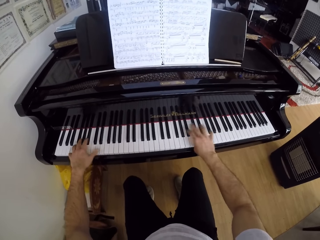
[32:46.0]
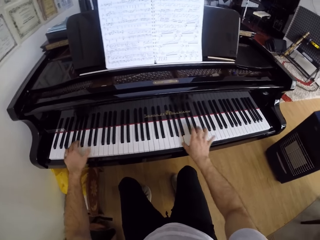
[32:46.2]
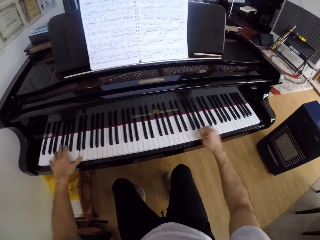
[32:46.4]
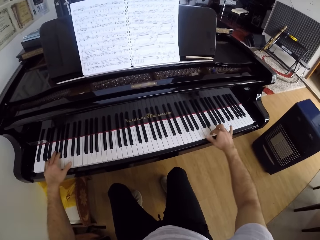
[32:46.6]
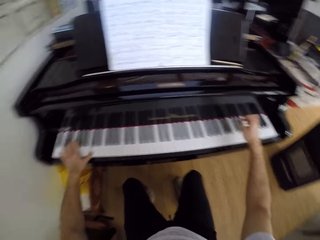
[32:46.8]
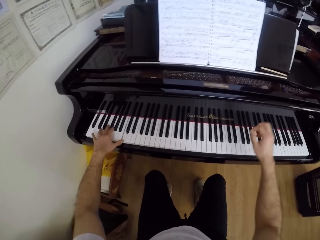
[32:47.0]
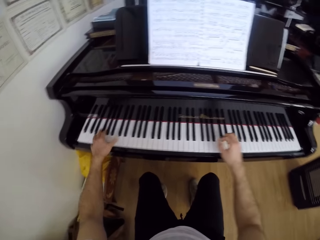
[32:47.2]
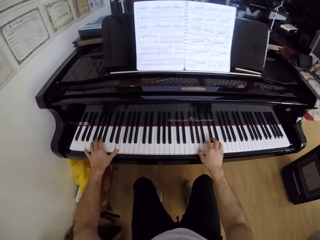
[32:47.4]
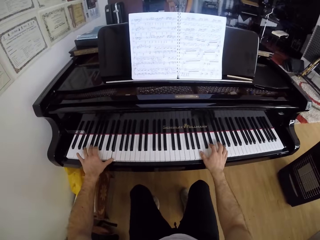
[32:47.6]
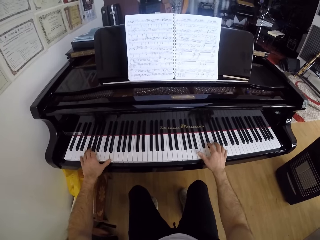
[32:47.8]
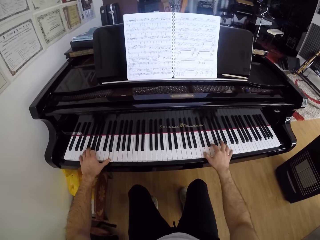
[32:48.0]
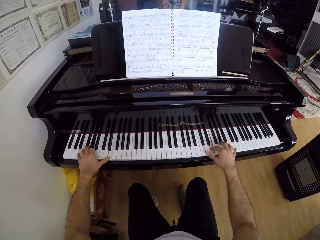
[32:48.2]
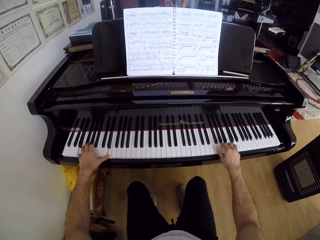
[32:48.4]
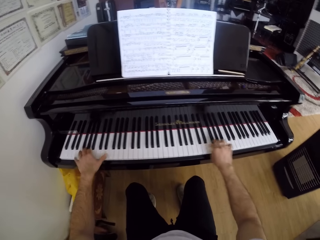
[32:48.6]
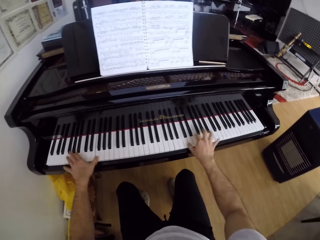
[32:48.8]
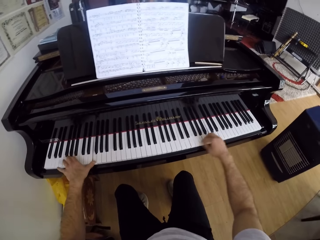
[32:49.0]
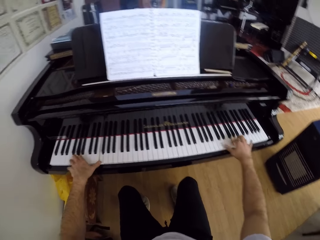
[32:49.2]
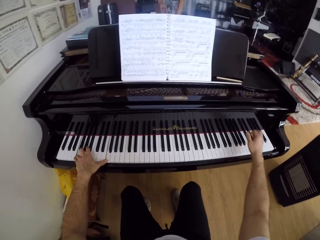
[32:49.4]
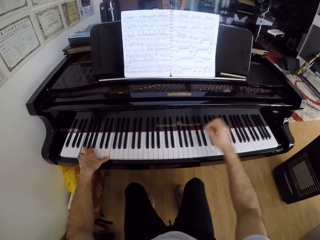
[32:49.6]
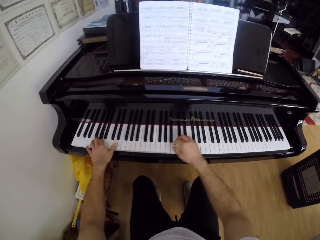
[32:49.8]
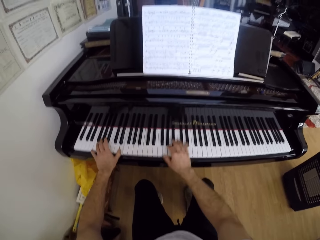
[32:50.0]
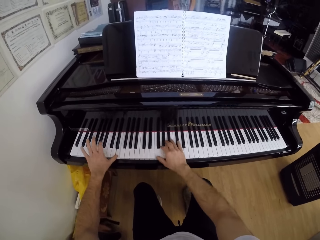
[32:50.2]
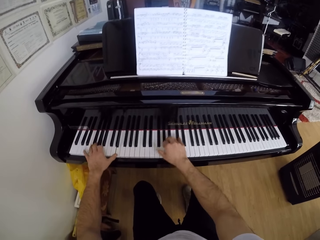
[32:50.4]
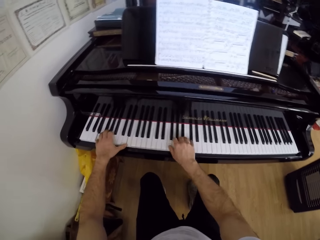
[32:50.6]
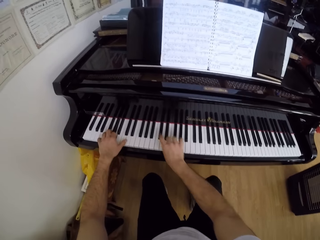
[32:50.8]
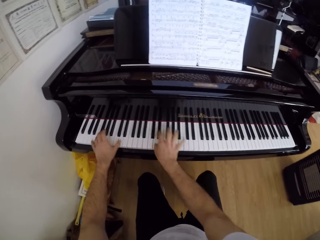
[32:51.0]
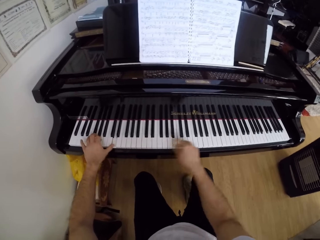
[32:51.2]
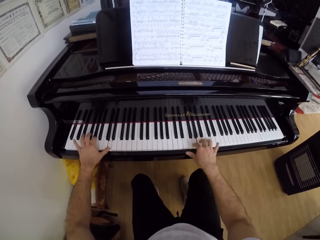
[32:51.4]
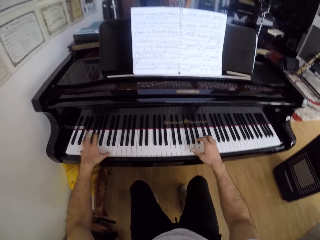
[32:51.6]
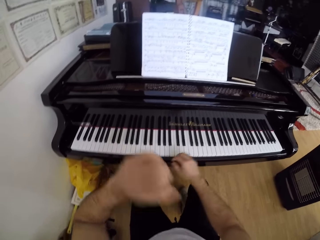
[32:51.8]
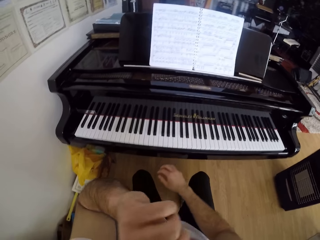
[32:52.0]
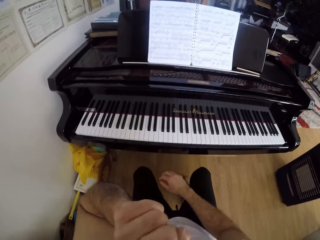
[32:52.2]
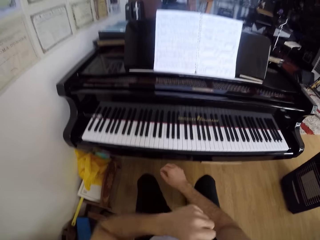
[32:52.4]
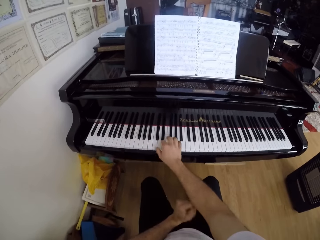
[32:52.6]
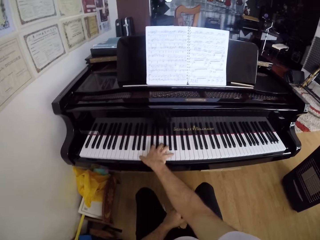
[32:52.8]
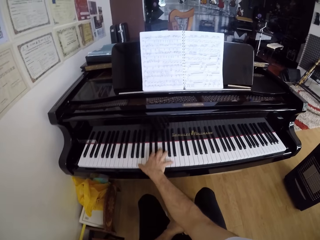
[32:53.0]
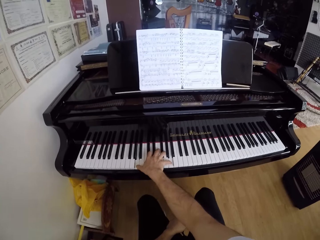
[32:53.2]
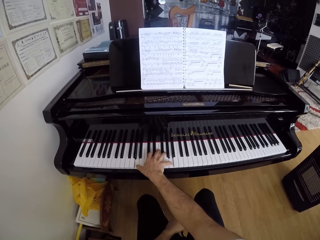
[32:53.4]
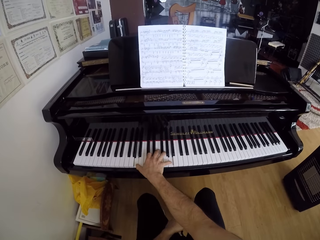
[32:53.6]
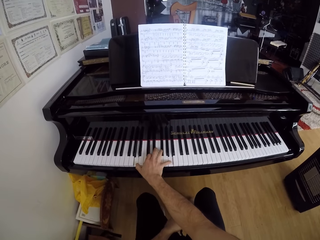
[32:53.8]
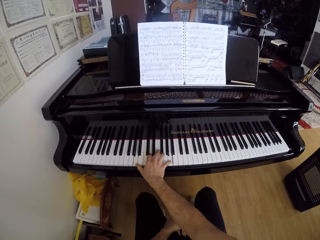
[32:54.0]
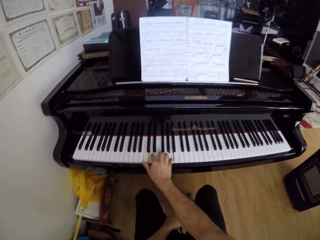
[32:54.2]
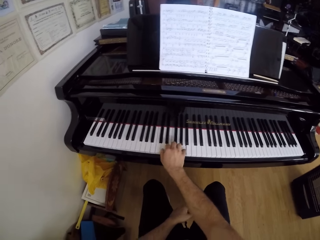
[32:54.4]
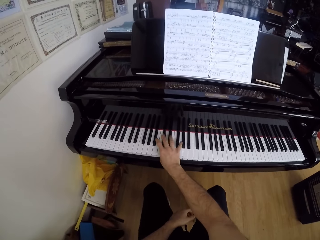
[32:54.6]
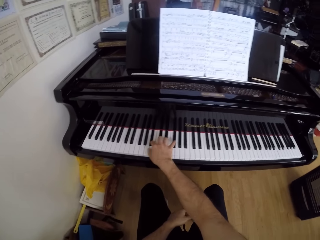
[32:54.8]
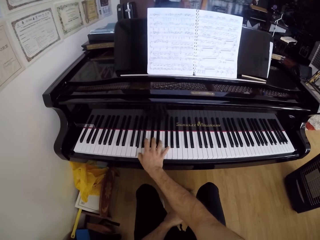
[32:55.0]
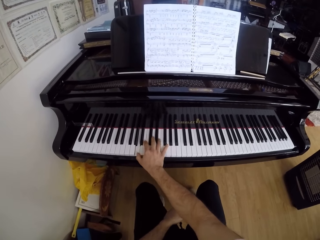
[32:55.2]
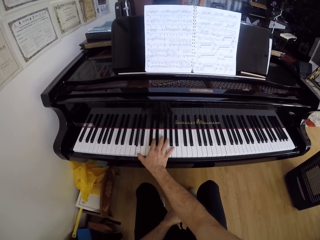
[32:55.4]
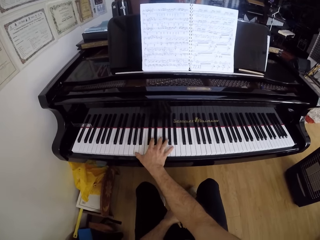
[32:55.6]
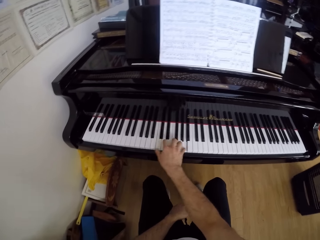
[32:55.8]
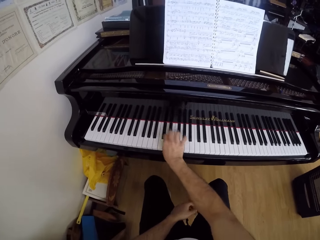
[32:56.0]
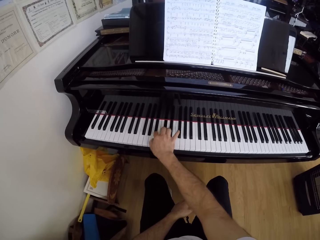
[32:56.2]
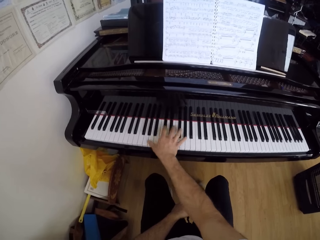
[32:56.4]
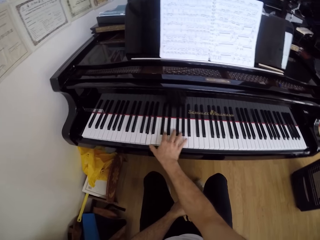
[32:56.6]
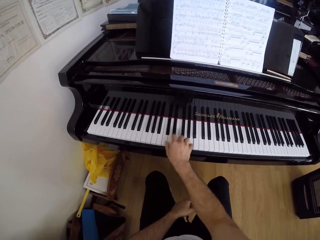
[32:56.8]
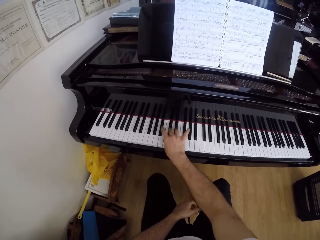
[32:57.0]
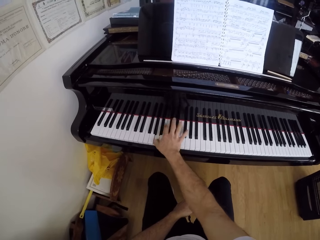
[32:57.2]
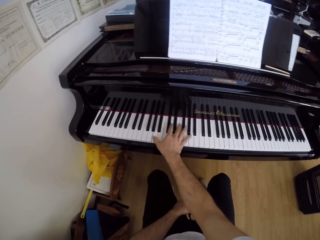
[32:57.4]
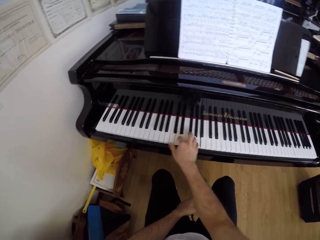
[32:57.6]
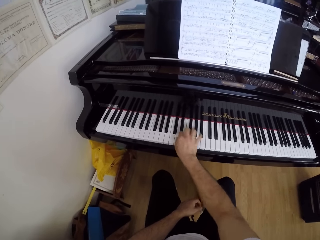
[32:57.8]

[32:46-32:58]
The camera wearer scratches his nose with his left hand. He places his left hand on his lap. He plays the piano with his right hand.

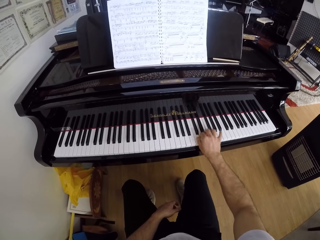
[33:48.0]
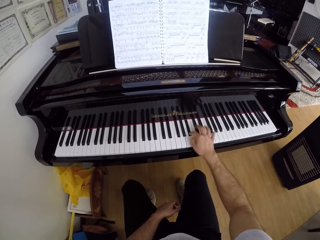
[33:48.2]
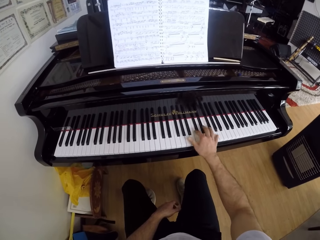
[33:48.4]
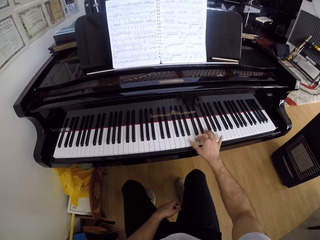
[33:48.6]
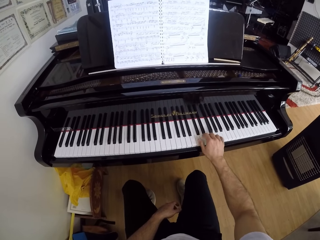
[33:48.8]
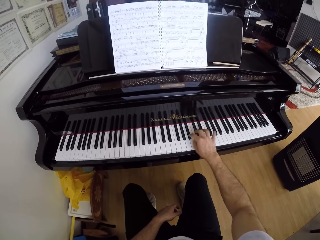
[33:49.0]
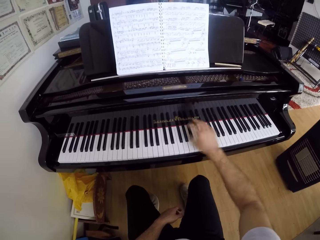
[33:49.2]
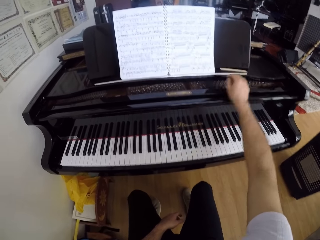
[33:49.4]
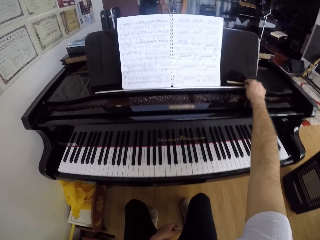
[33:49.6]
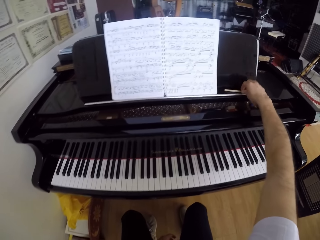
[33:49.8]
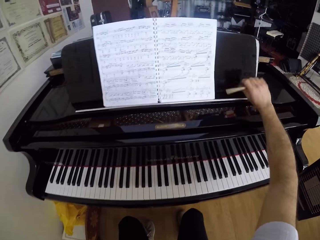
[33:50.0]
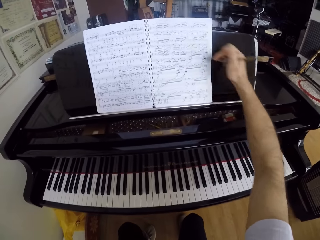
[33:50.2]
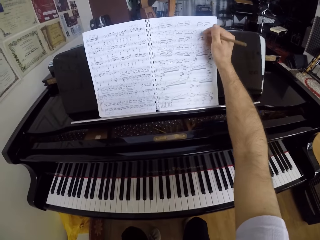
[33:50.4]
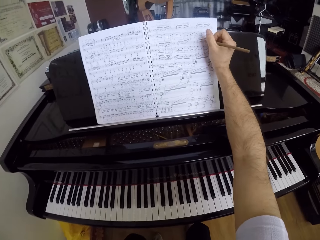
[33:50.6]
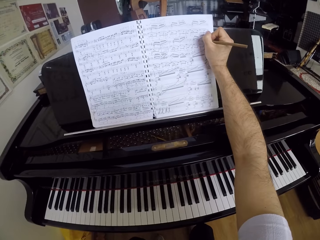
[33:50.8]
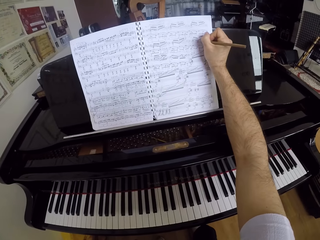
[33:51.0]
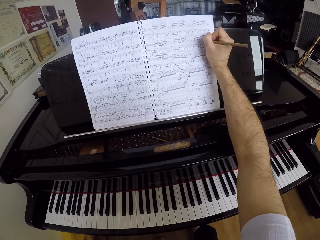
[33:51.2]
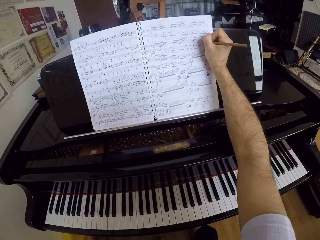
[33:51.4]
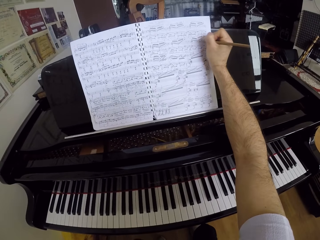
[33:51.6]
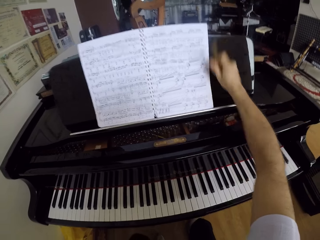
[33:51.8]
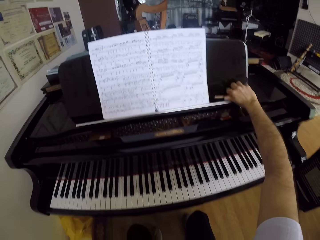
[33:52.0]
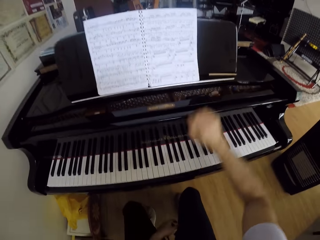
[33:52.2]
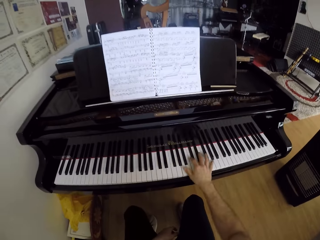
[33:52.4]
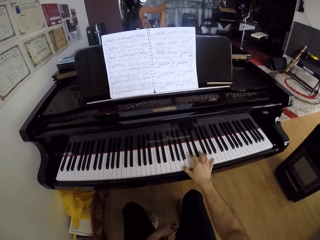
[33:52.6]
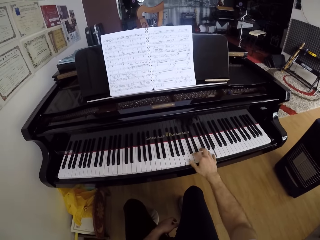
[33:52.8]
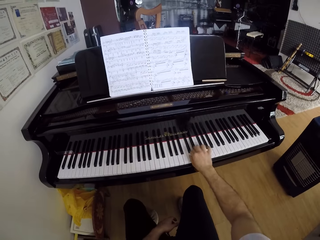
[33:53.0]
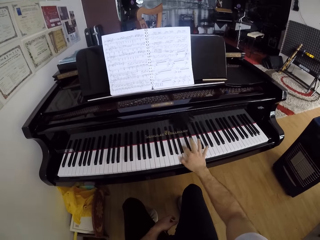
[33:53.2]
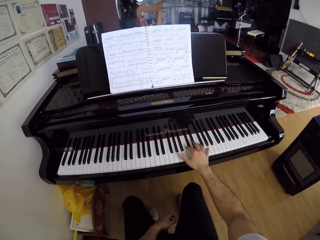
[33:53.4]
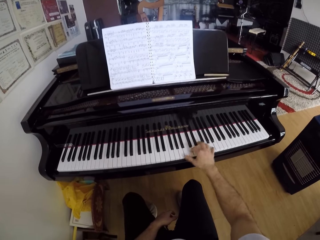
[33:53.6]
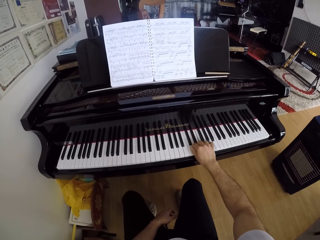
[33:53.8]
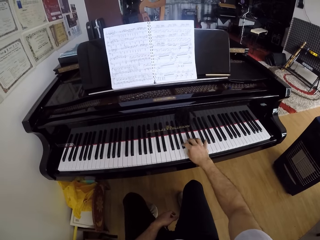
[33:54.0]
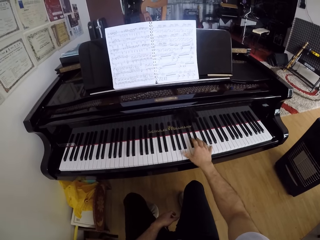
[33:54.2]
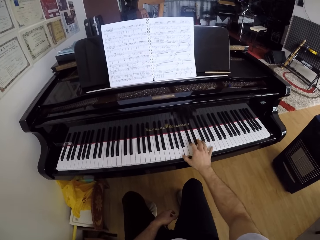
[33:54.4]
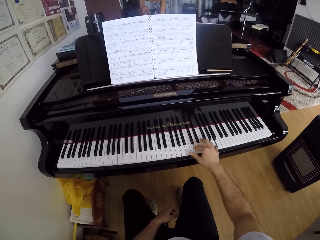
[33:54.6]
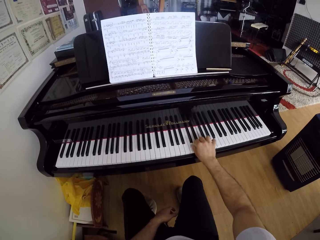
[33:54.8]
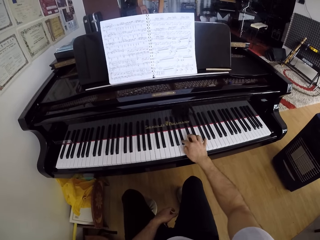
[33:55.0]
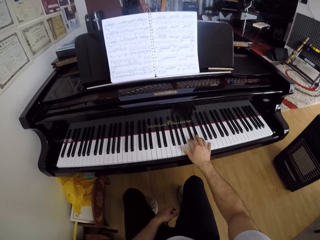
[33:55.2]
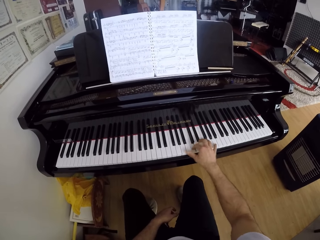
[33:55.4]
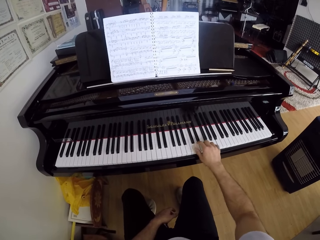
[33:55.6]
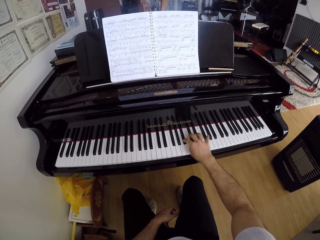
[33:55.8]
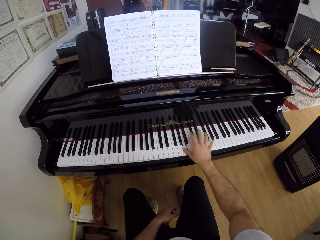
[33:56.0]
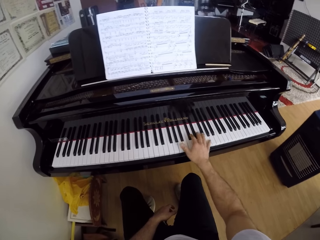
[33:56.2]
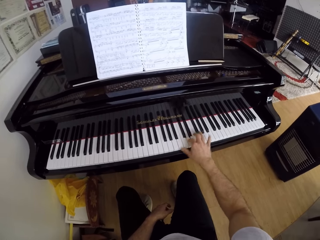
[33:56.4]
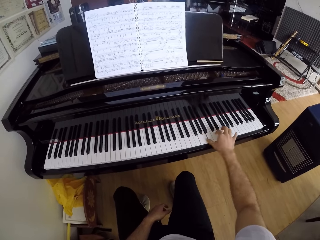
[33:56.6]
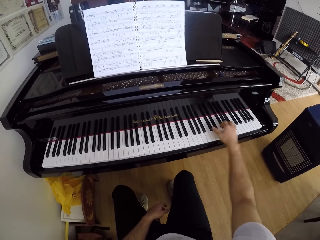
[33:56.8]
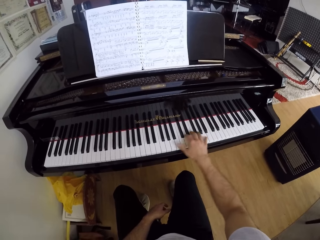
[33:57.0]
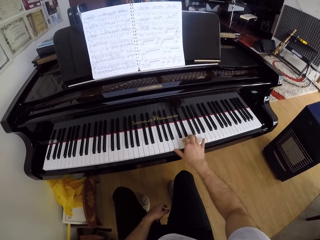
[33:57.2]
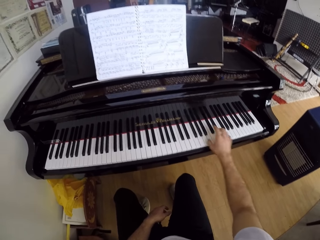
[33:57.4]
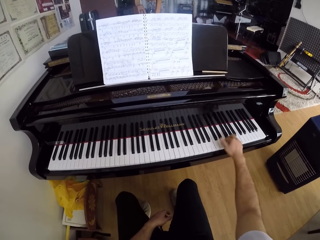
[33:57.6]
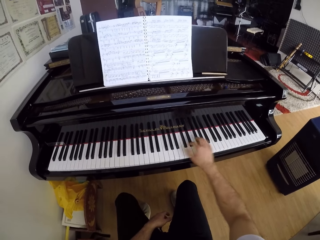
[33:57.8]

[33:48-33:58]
The camera wearer picks up a pencil from the piano music rack with his right hand. He writes on a music manuscript on the piano music rack with the pencil in his right hand. He drops the pencil on the piano music rack with his right hand. He plays the piano with his right hand.
